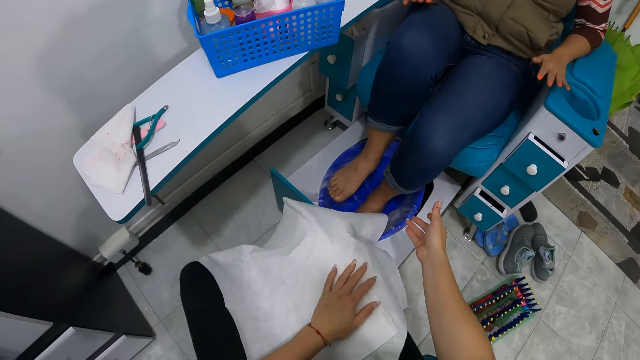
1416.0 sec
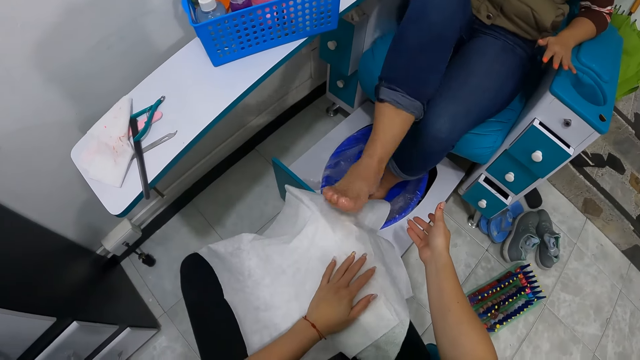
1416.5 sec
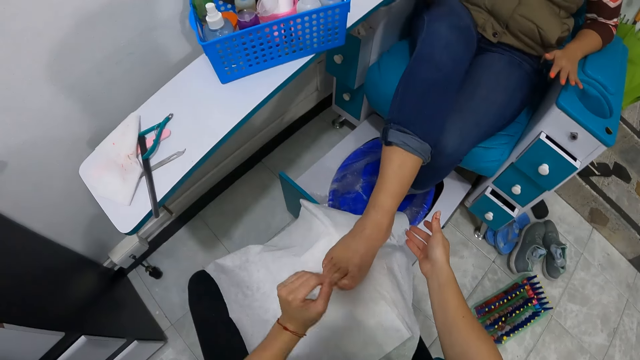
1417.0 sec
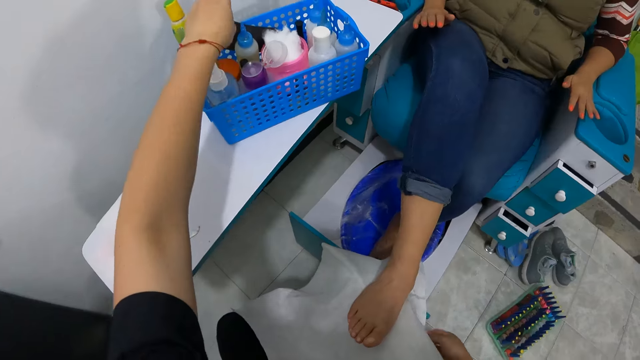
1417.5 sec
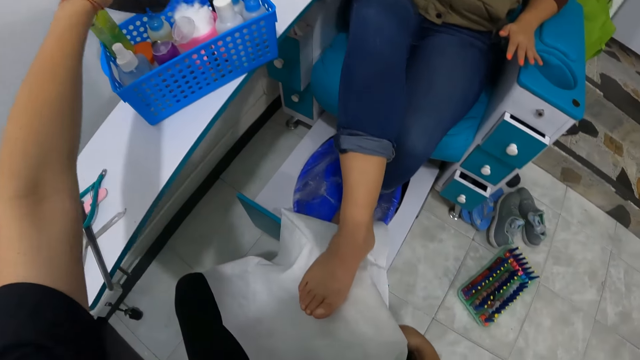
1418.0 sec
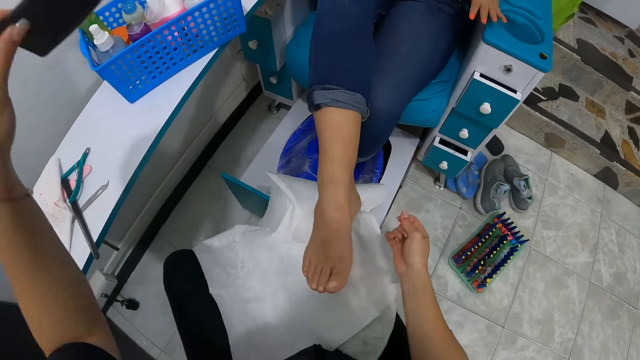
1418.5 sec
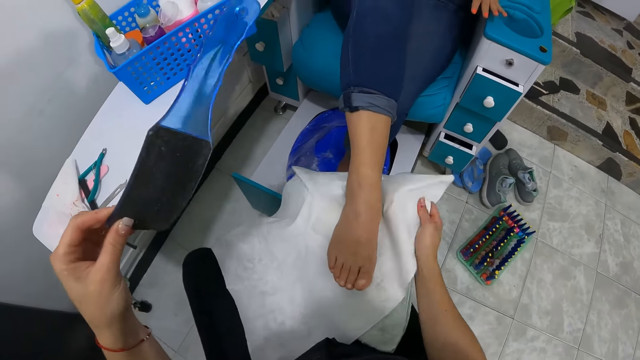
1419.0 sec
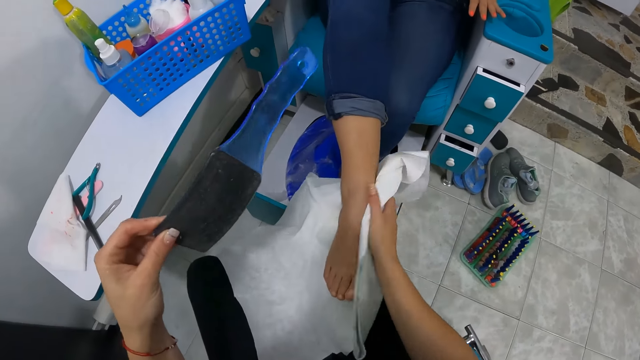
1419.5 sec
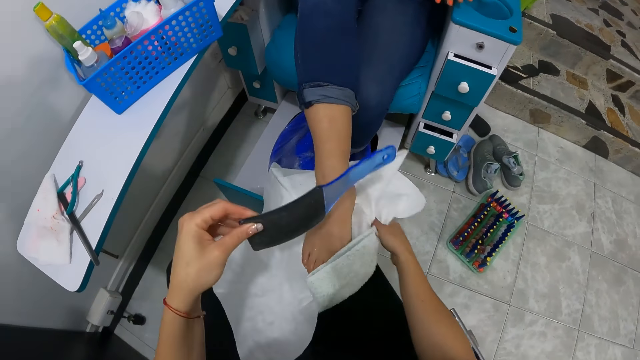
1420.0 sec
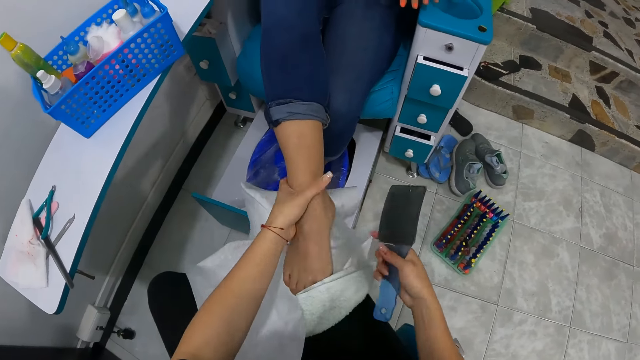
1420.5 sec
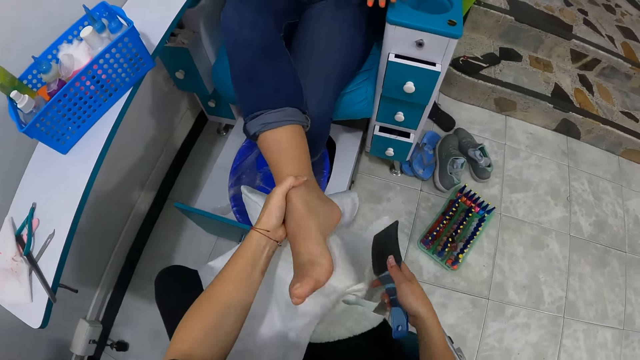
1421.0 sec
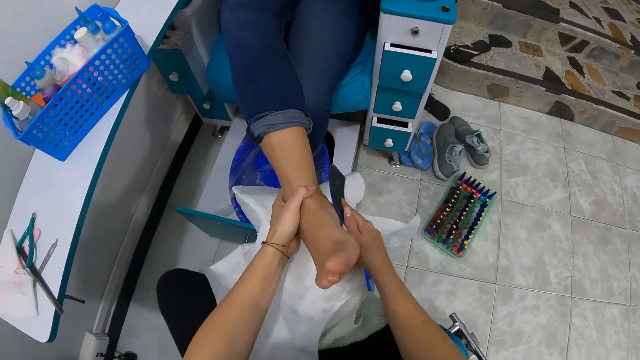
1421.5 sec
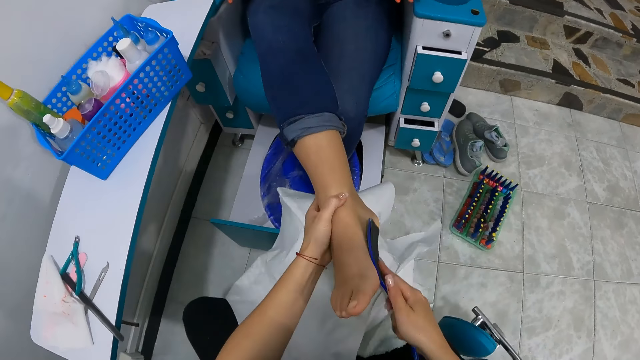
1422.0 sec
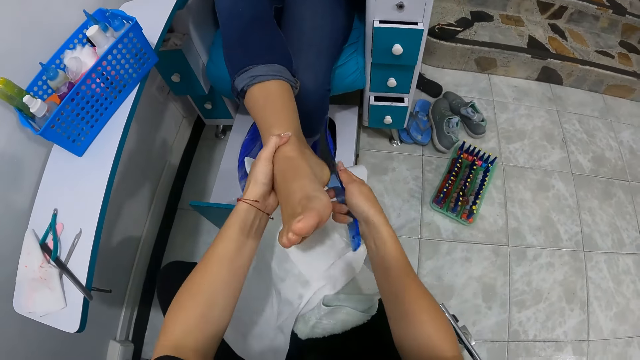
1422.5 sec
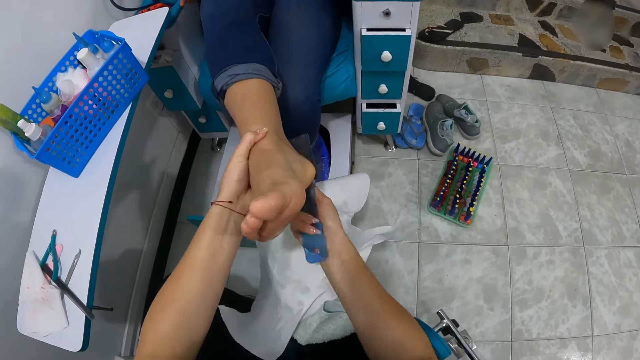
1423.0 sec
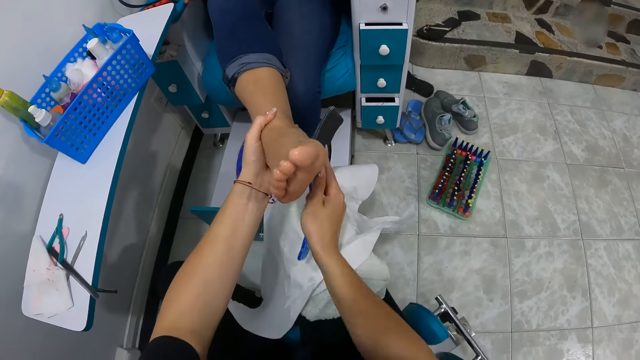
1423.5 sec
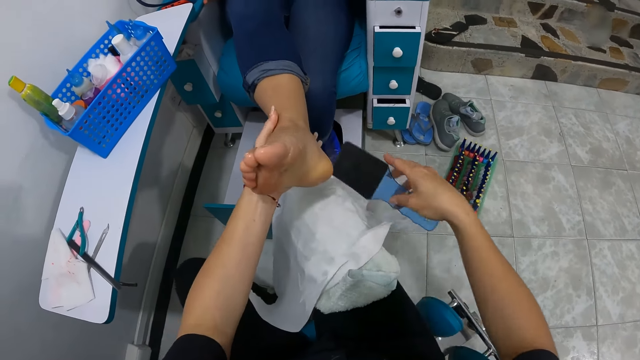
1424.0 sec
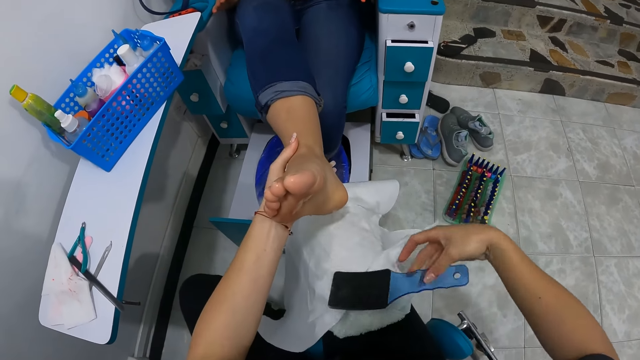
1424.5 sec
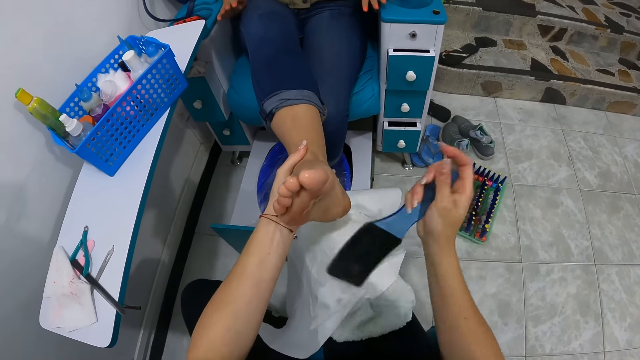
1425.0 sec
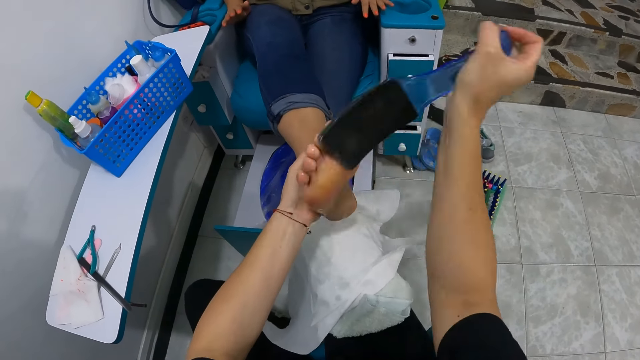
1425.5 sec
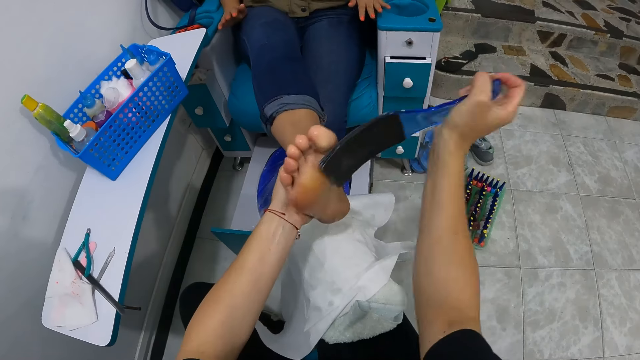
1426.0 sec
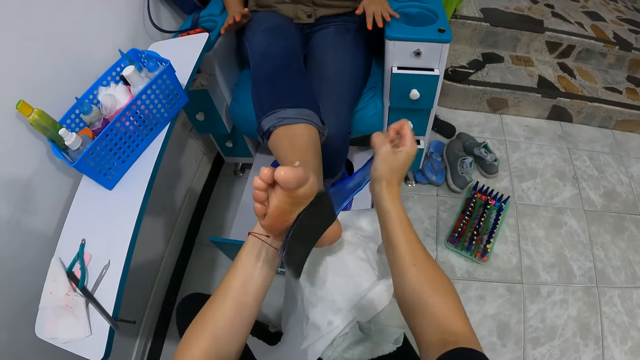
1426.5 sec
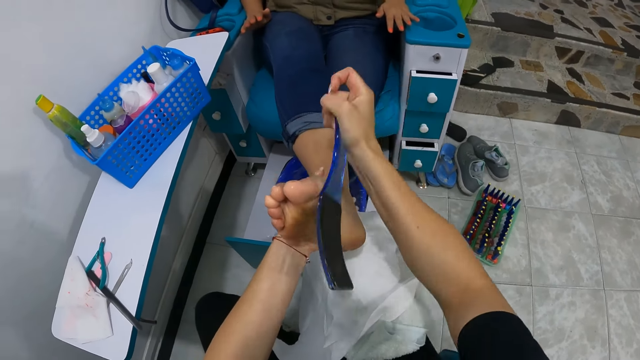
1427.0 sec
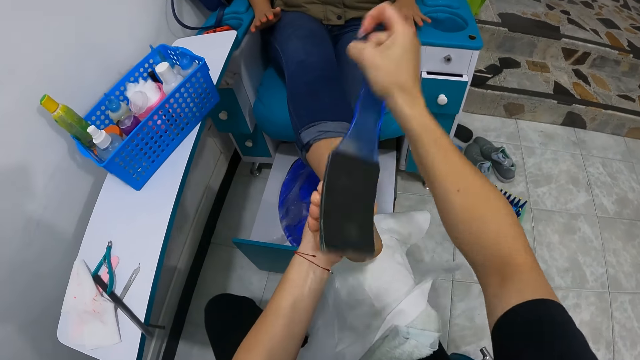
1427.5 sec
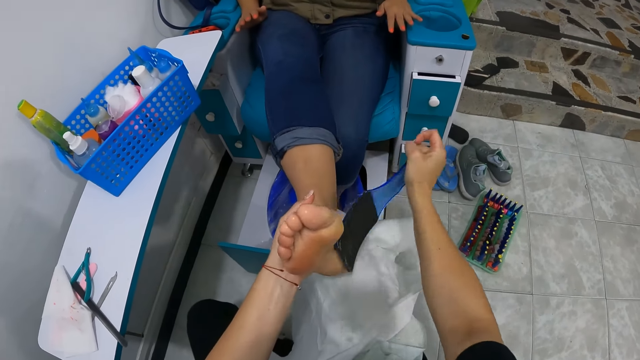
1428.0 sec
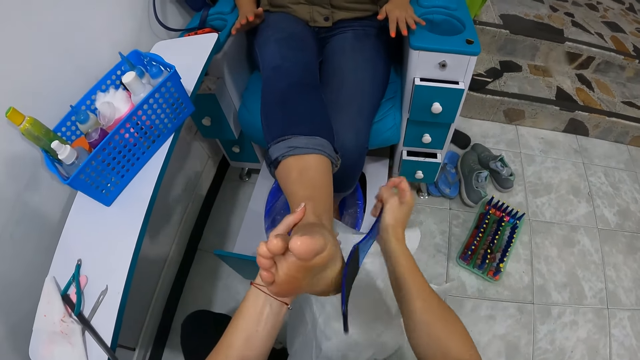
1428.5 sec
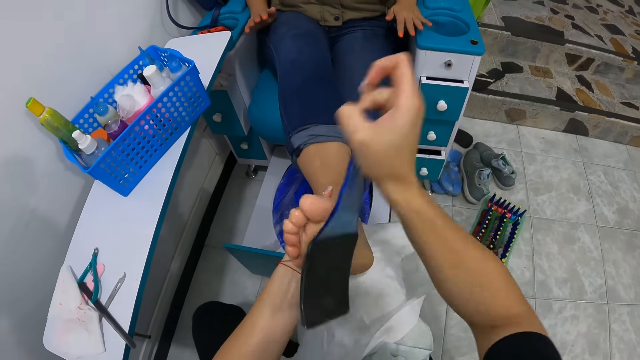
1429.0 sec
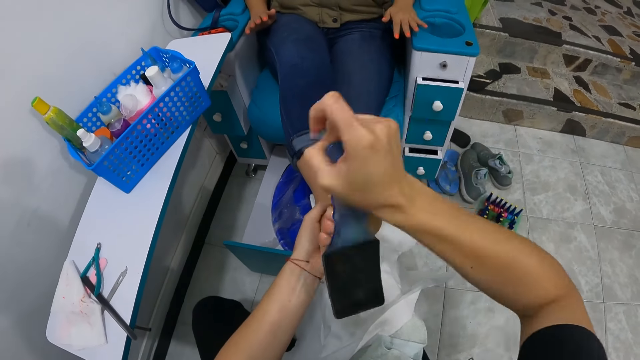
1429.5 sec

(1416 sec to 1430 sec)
The camera wearer places her left hand on the piece of white cloth on her lap. She places the paper on her thigh. The woman places her right leg on the piece of white cloth on the camera wearer's lap. The camera wearer adjusts the piece of white cloth on her lap with her right hand. She picks up a feet file or scrubber from the basket with her left hand. She cleans the woman's right leg with the piece of white cloth in her right hand. She passes the feet file from her left hand to her right hand. She adjusts the woman's right leg on her lap with her left hand. She files the woman's right leg with the feet file in her right hand. She adjusts the feet file in her right hand. She places the scrubber on the thigh. She files the woman's right leg with the feet file in her right hand.

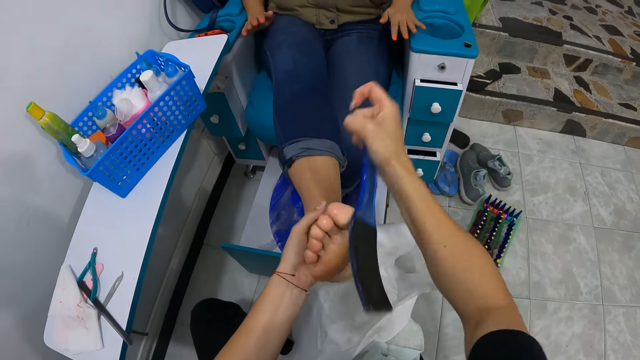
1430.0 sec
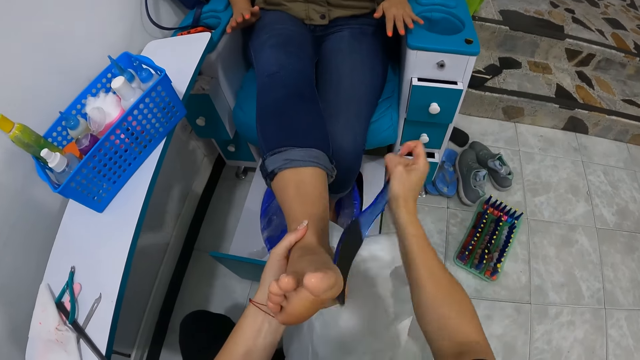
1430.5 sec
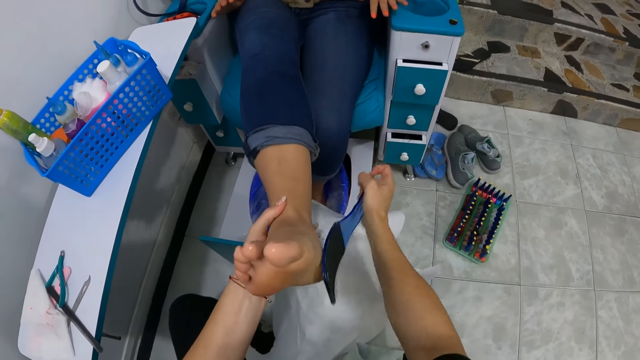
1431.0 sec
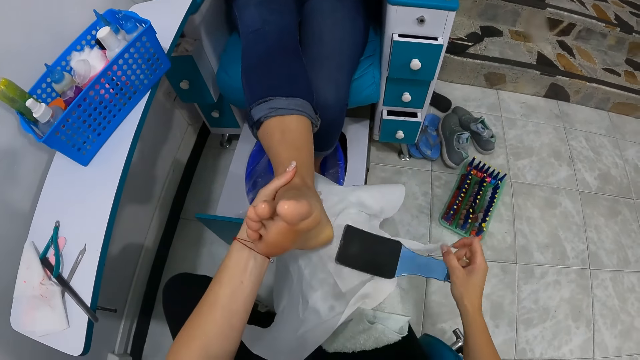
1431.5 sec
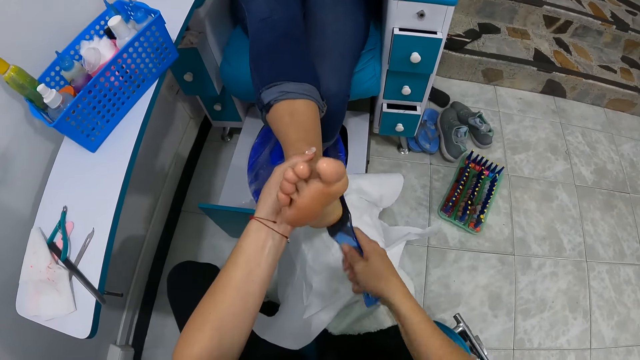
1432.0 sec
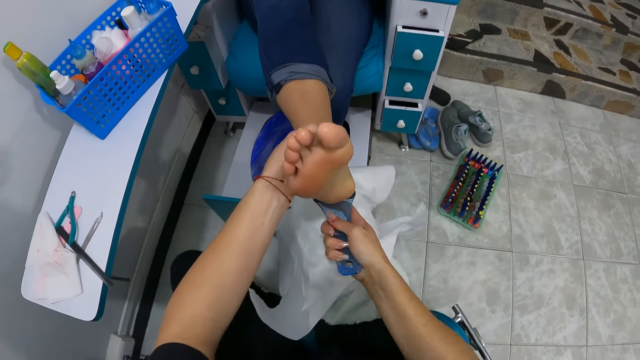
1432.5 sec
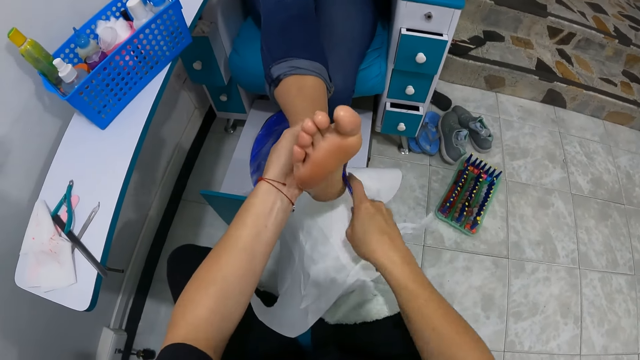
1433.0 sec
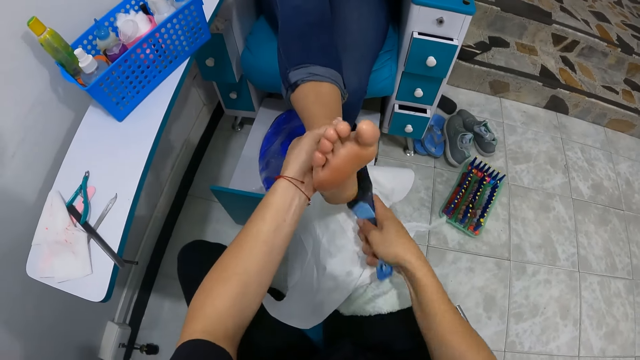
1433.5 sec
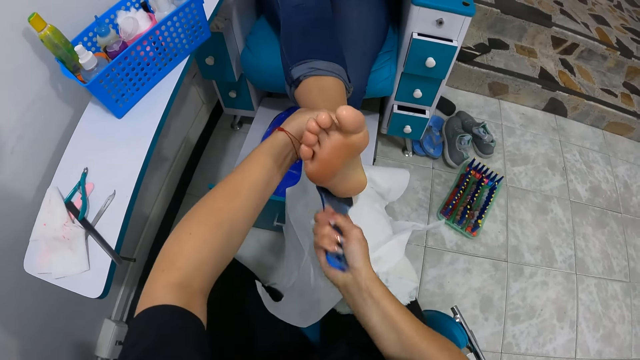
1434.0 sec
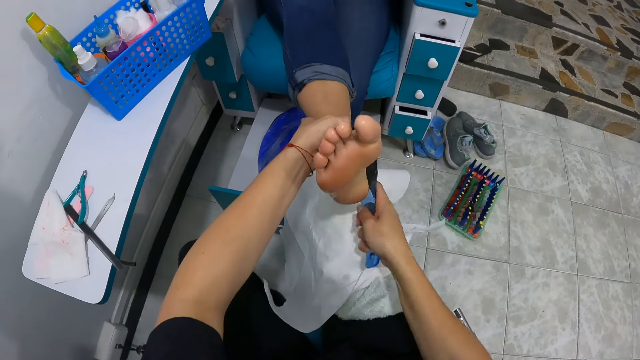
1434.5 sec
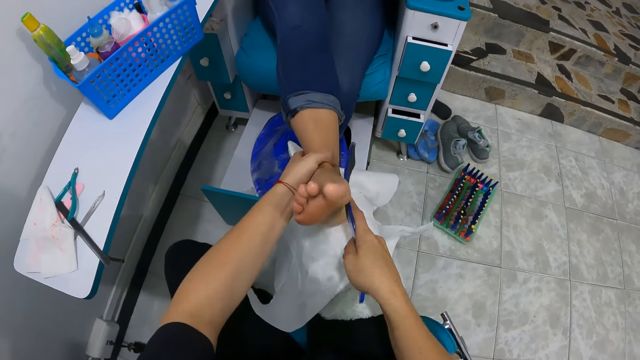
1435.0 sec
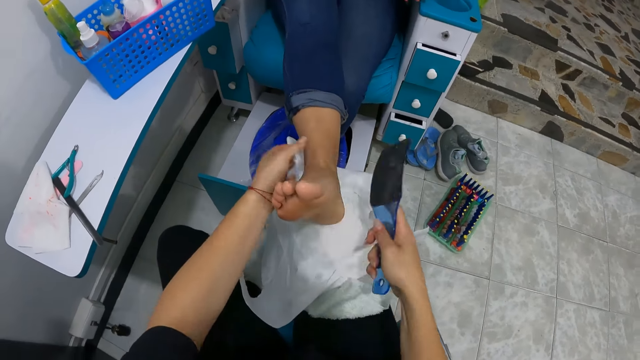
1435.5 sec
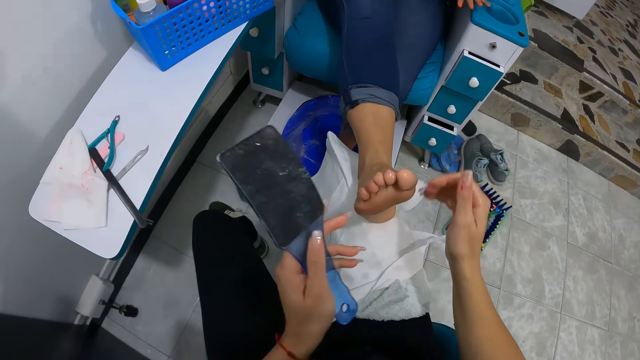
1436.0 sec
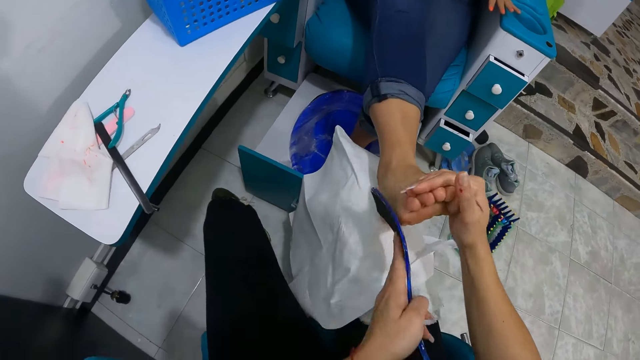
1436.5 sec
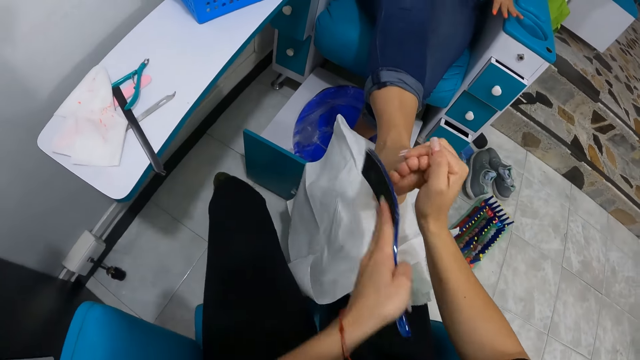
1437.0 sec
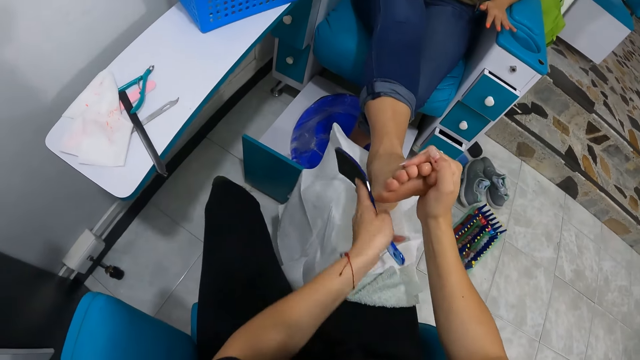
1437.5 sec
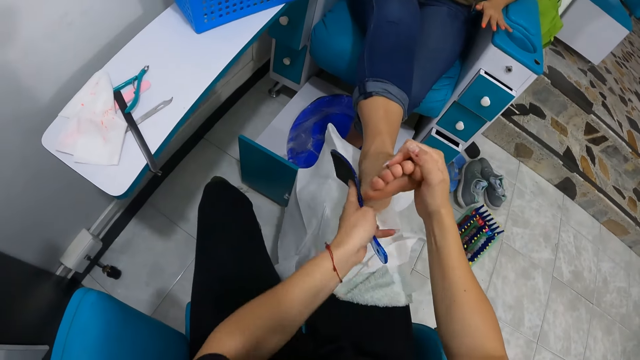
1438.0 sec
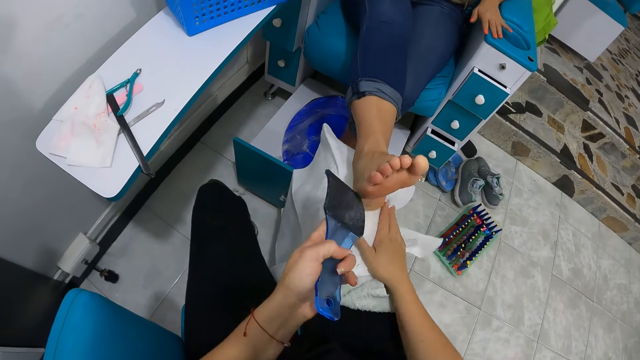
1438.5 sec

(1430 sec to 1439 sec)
The camera wearer adjusts the feet file in her right hand. She files the woman's right leg with the feet file in her right hand. She passes the feet file from her right hand to her left hand. She holds the woman's right leg with her right hand and files the woman's right leg with the feet file in her left hand.
